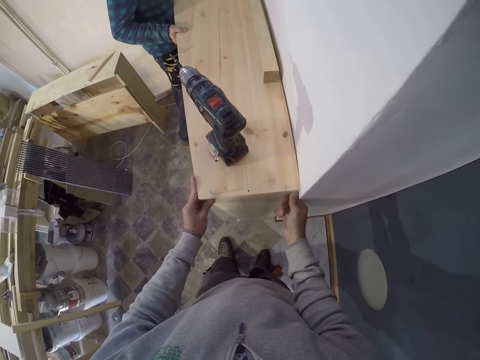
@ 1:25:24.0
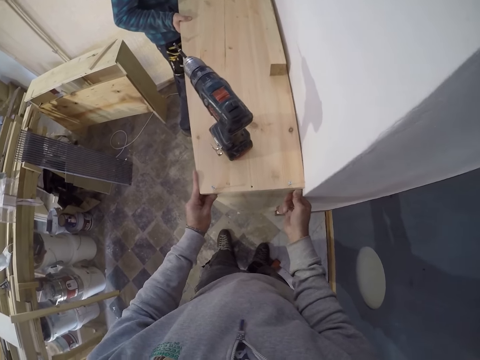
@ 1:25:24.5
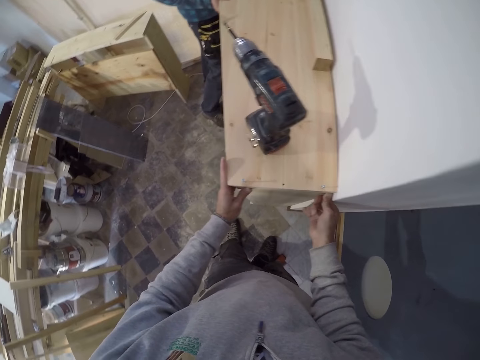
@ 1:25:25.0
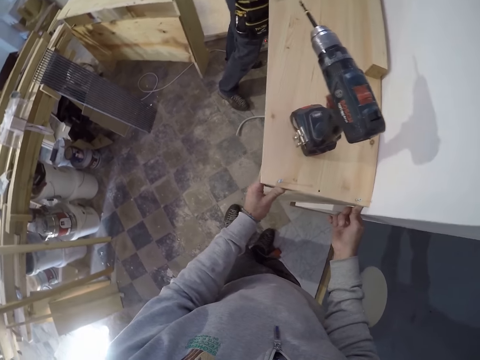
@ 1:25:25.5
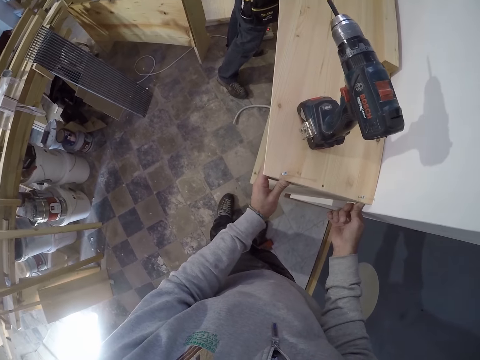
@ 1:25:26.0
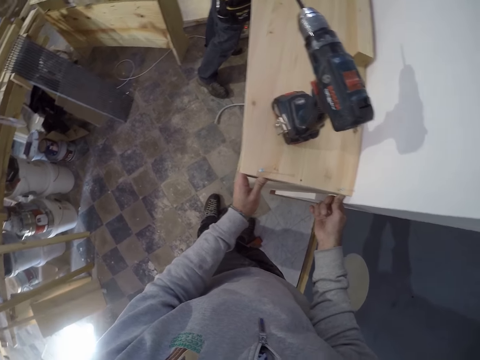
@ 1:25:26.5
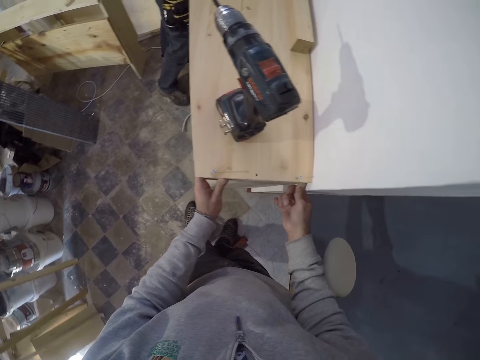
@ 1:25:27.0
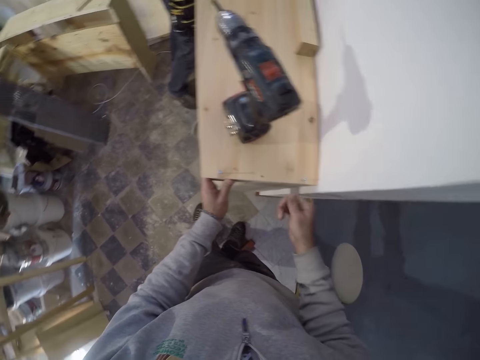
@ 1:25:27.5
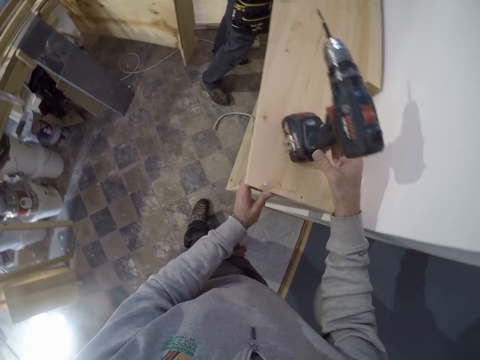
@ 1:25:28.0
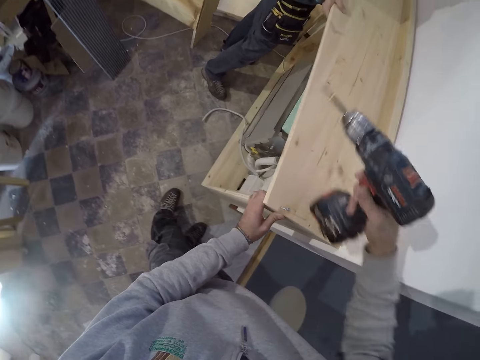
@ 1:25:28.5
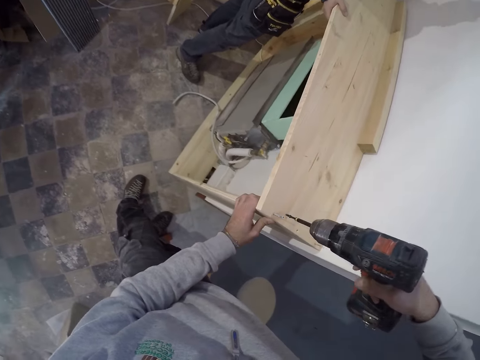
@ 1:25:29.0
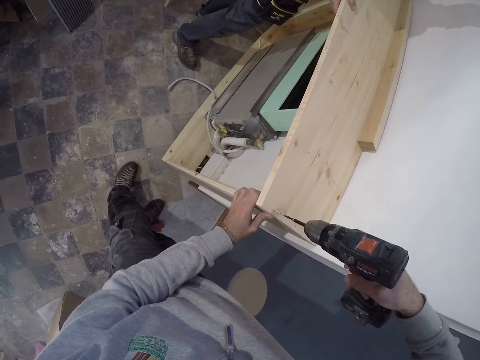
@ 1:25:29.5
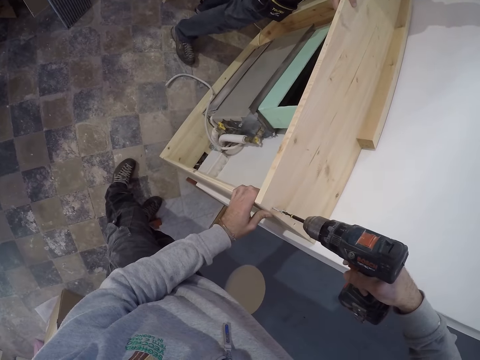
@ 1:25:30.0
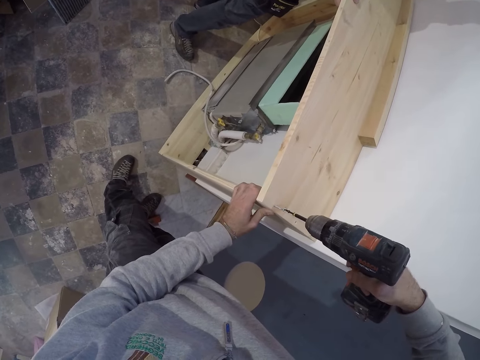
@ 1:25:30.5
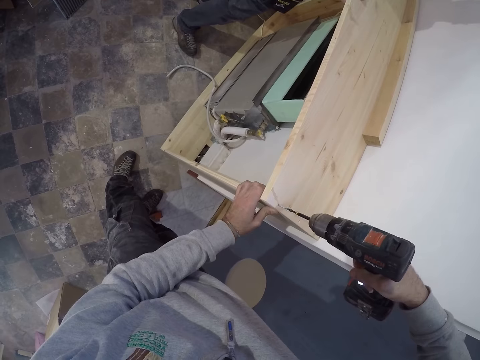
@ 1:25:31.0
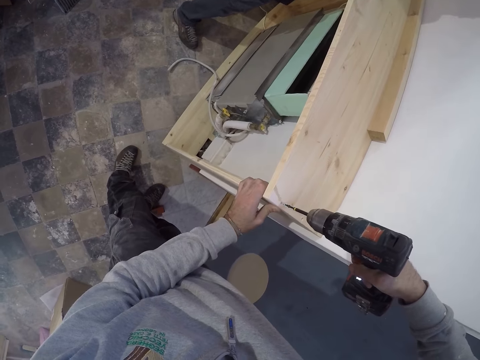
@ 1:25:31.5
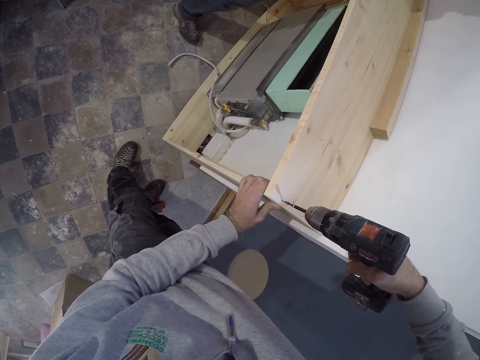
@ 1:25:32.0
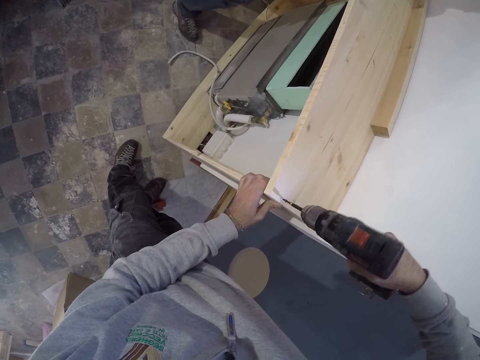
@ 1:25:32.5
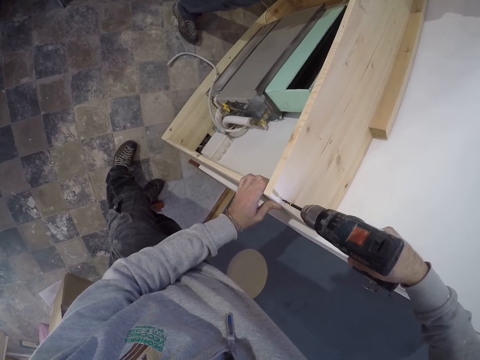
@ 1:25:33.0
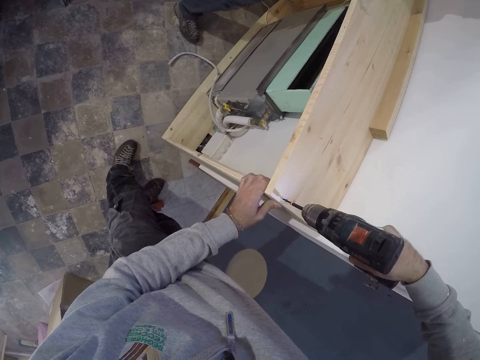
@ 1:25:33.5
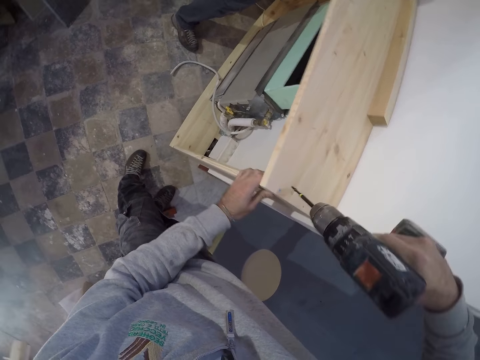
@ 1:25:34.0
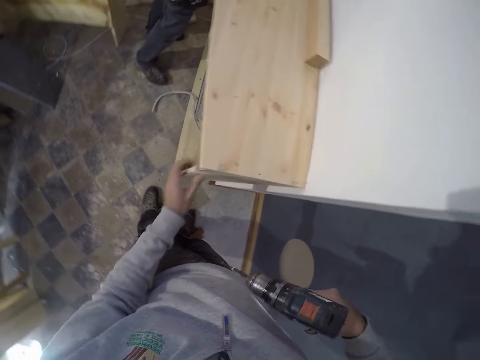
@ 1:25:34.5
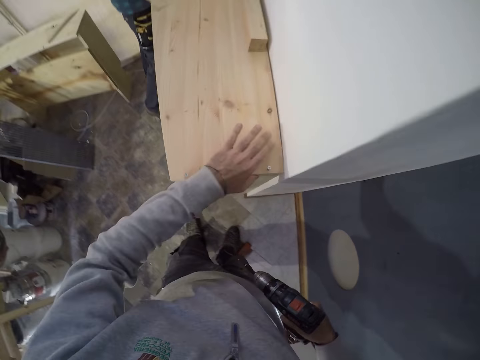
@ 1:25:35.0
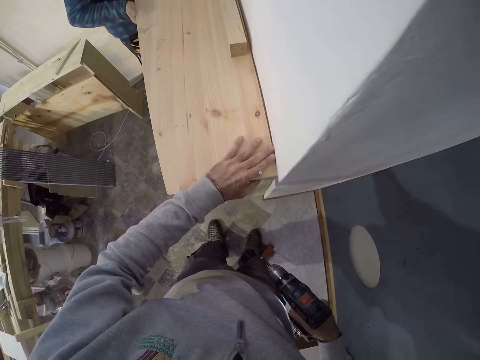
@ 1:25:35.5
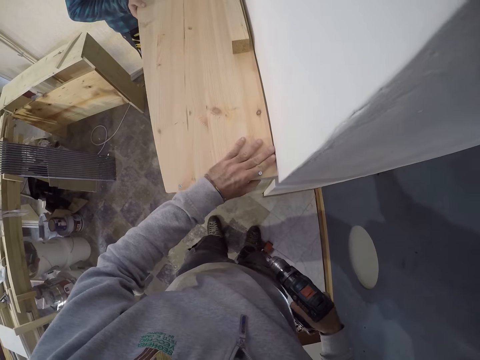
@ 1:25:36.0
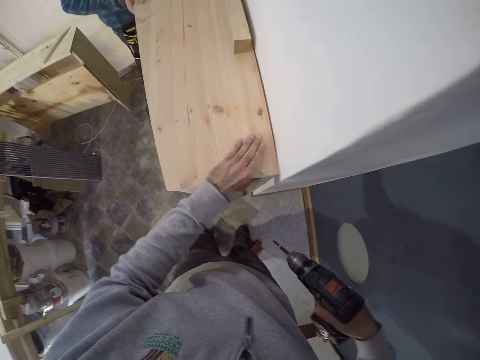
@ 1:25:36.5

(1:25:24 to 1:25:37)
The camera wearer takes the hand drill from the shelf with his right hand. He drills a screw in the shelf with the hand drill in his right hand. He aligns a screw in the wood. He places his left hand on the shelf.

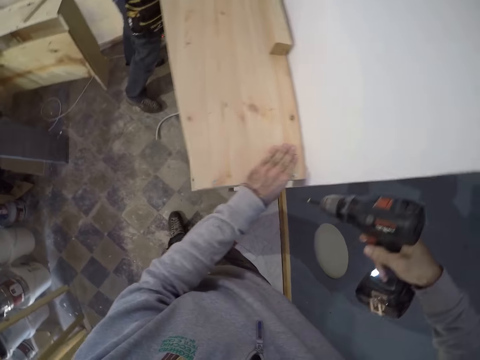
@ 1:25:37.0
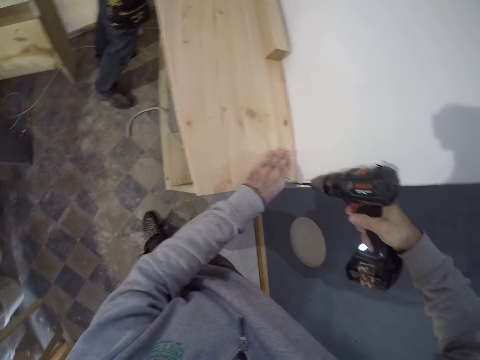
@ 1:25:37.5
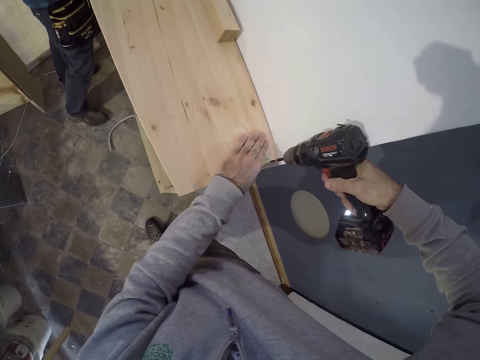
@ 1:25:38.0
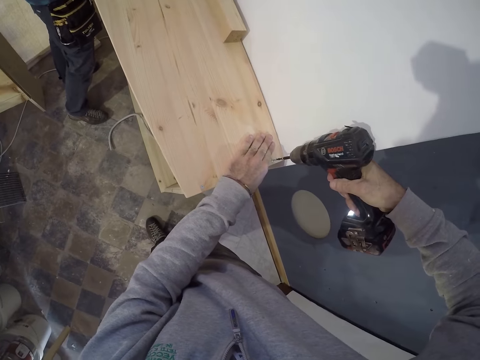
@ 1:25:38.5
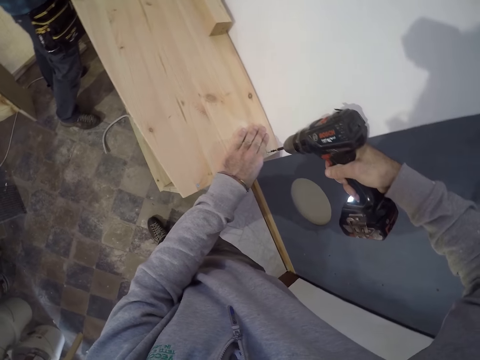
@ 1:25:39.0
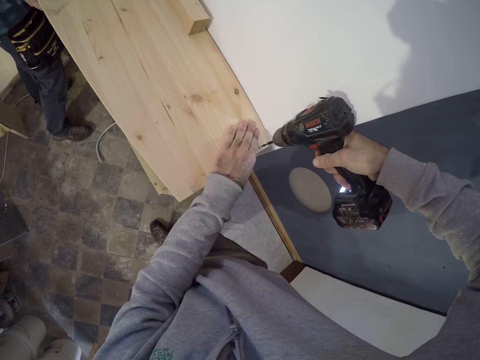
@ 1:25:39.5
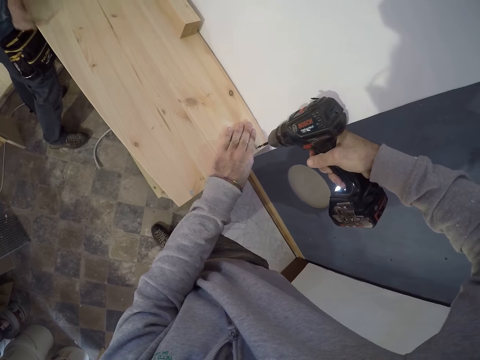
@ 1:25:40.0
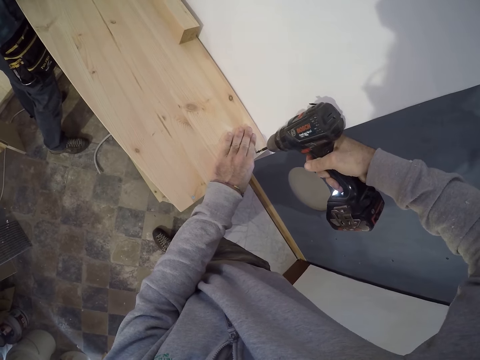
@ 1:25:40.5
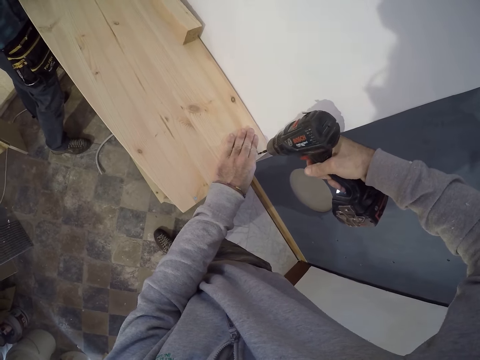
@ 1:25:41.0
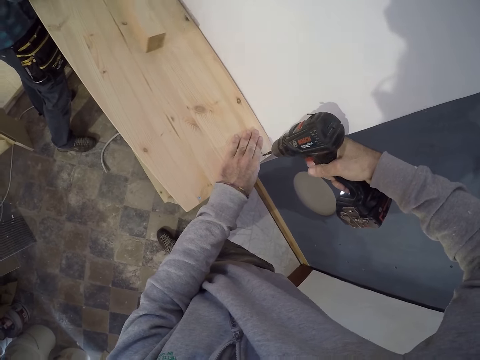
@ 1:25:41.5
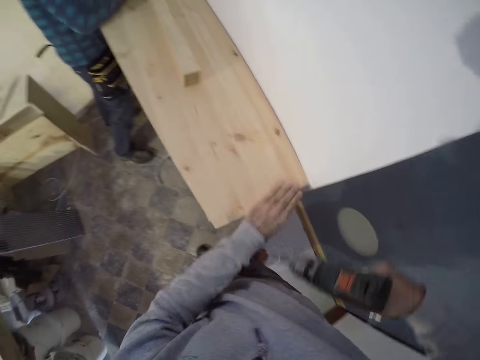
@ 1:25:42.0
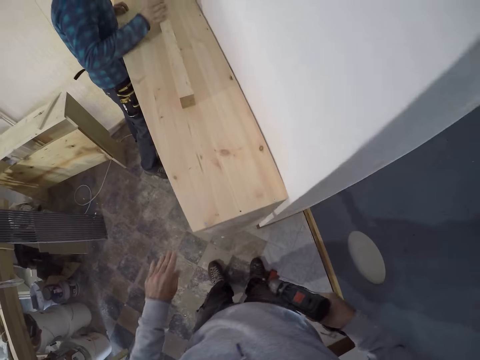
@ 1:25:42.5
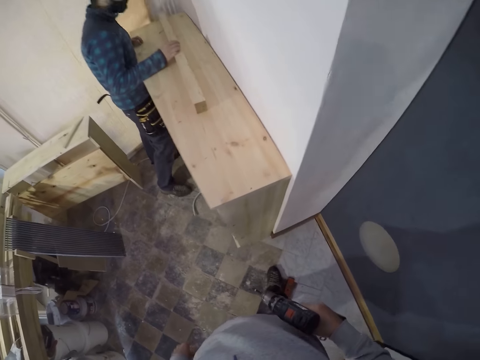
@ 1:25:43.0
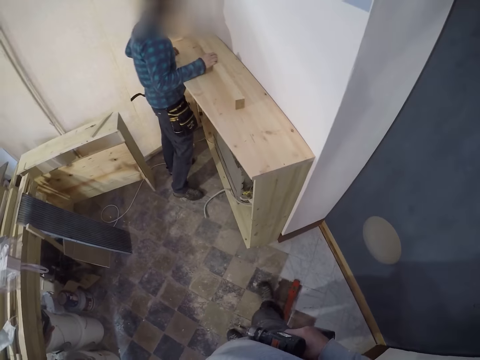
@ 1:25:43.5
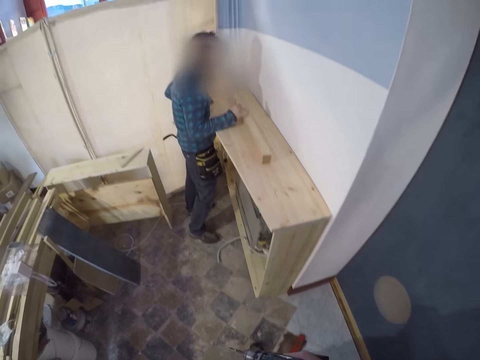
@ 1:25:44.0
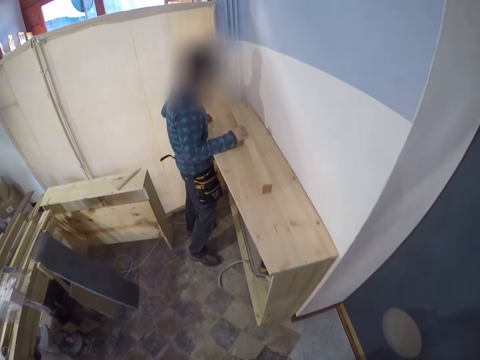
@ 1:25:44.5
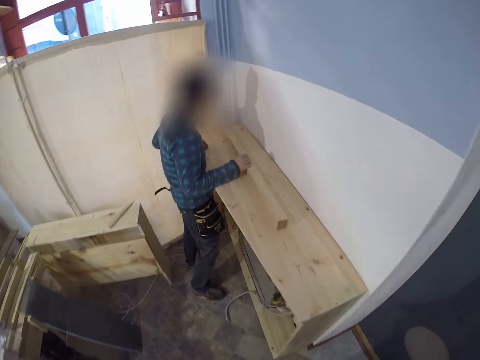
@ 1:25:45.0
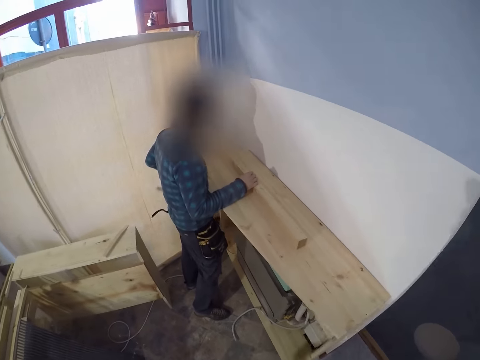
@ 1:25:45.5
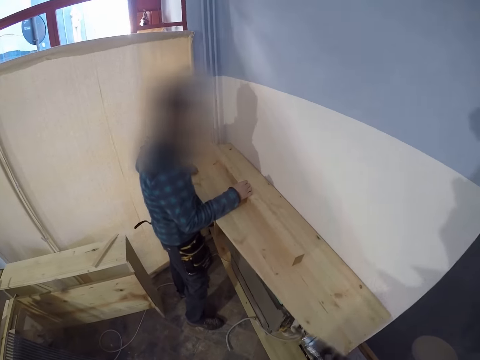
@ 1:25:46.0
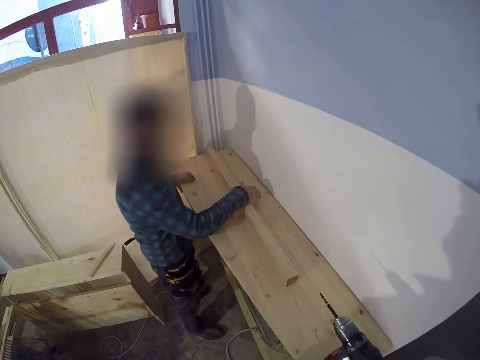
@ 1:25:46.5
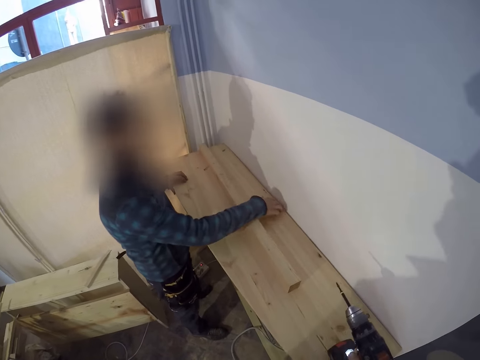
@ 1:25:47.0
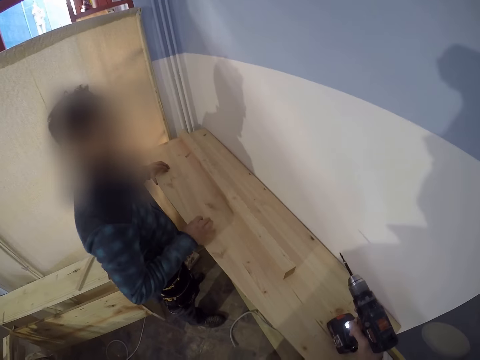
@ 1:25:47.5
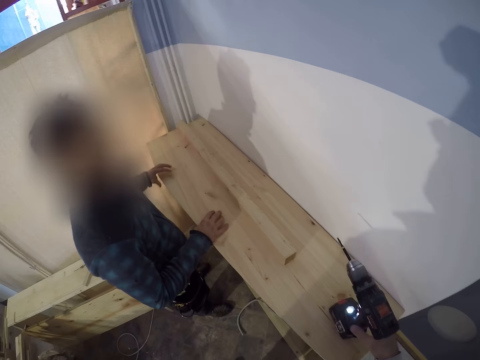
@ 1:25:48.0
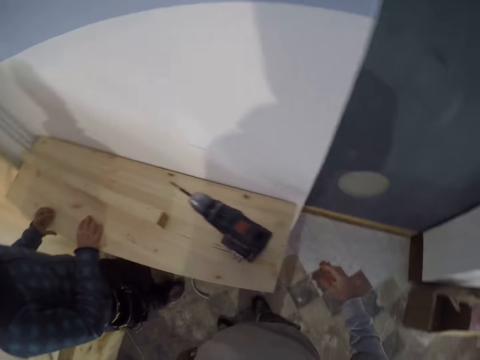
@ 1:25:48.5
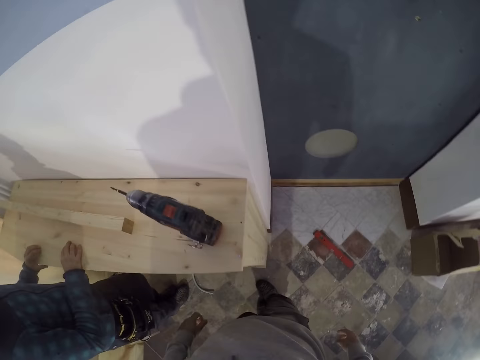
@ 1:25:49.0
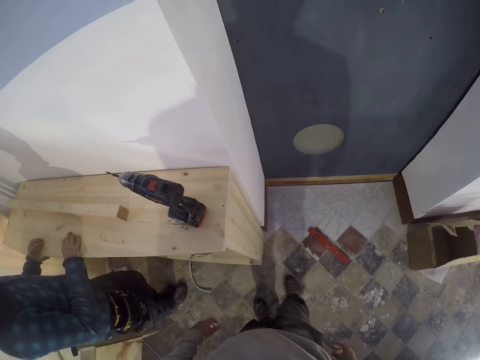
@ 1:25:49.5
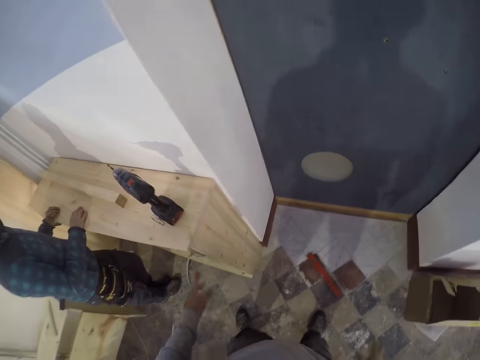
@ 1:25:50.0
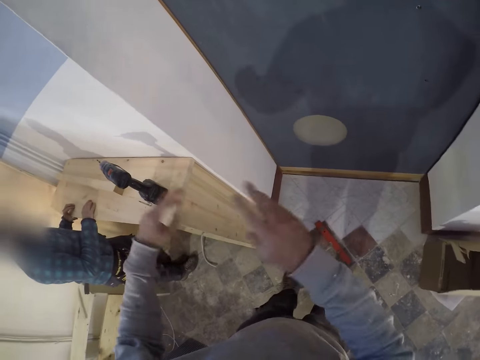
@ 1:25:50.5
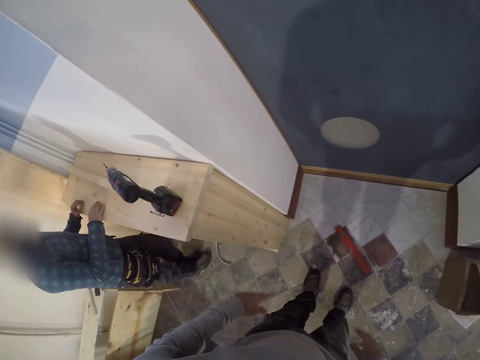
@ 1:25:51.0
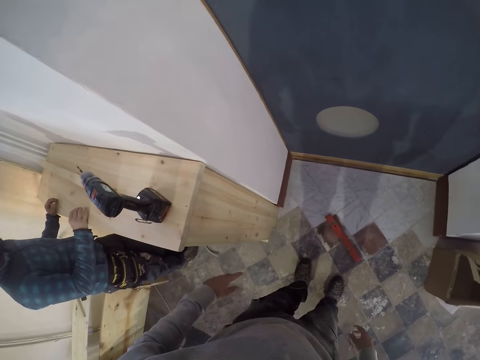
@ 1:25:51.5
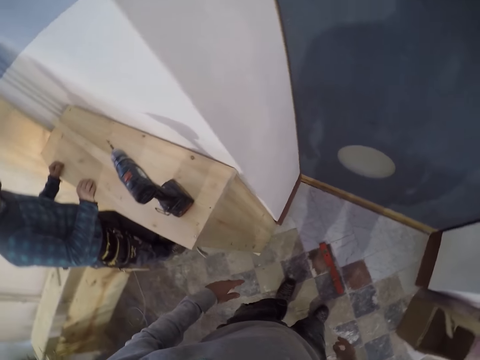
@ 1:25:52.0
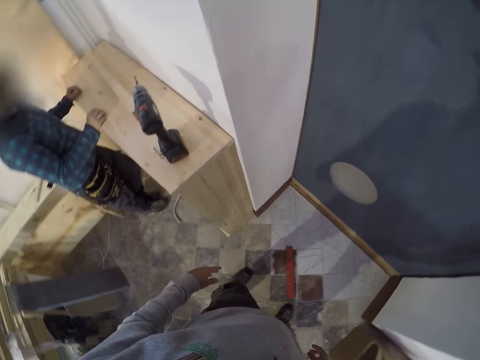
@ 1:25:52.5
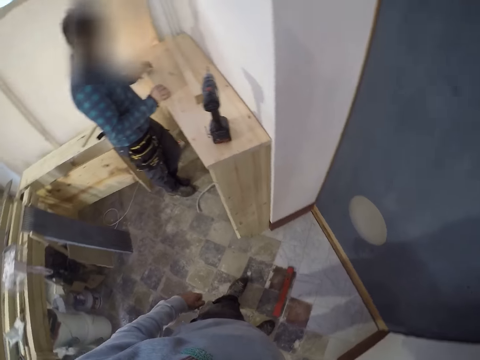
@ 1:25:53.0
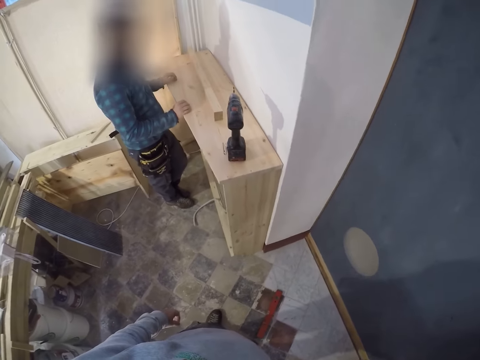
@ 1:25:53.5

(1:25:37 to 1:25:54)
The camera wearer drills a screw in the shelf with the hand drill in his right hand. The man takes a wood from the shelf with his right hand, and places the wood in his right hand on the shelf. The camera wearer looks around. The man touches the shelf with his right hand. The camera wearer drops the hand drill in his right hand on the shelf. The man converses with the camera wearer and places his right hand on the shelf. The camera wearer turns around. He sways hands. The man converses with the camera wearer.
